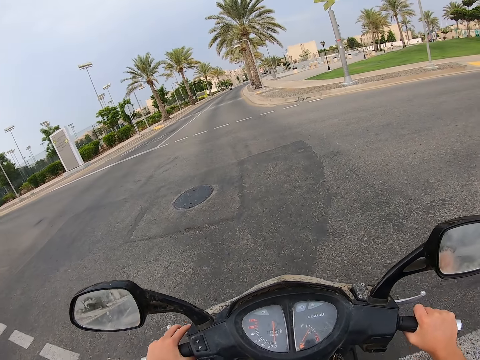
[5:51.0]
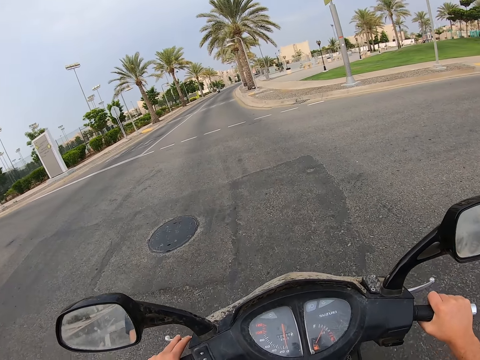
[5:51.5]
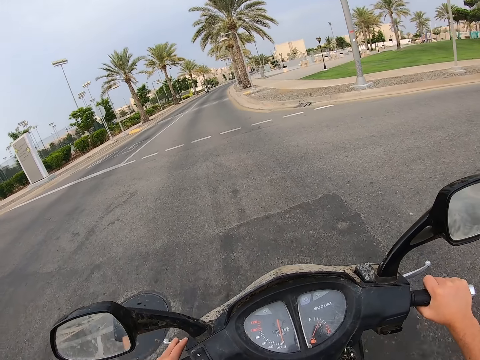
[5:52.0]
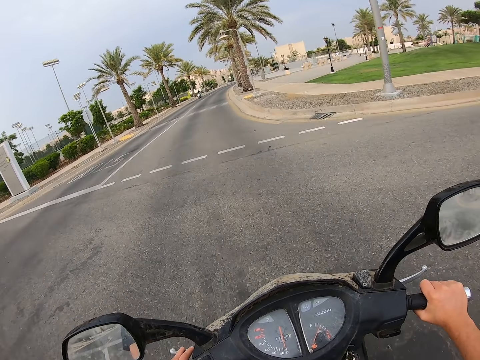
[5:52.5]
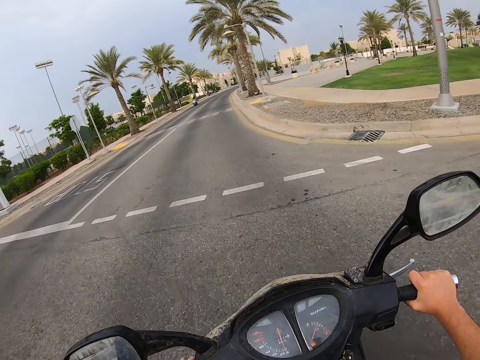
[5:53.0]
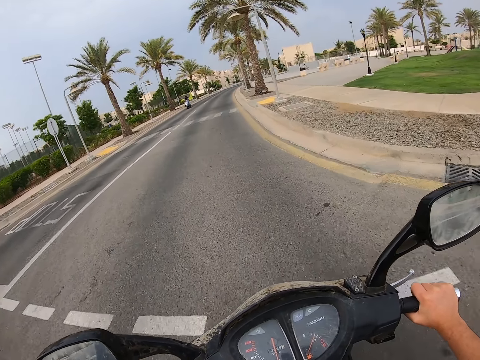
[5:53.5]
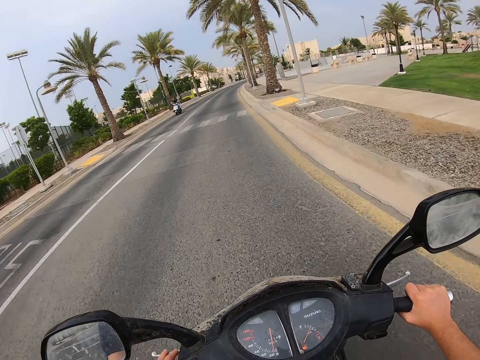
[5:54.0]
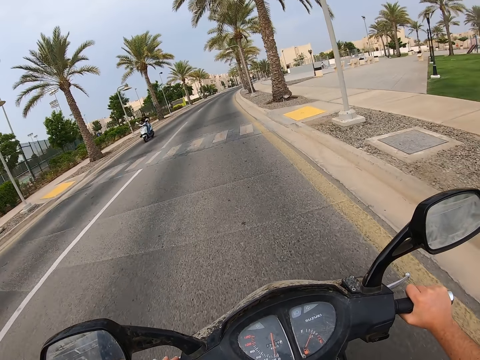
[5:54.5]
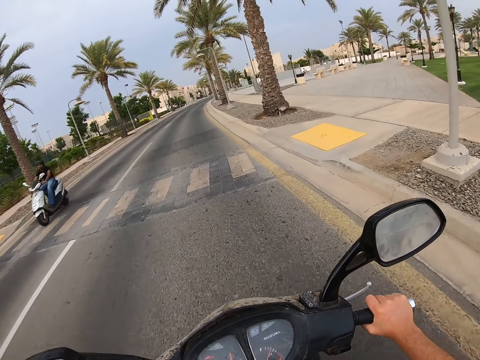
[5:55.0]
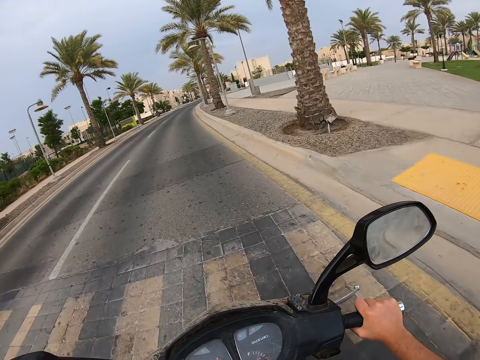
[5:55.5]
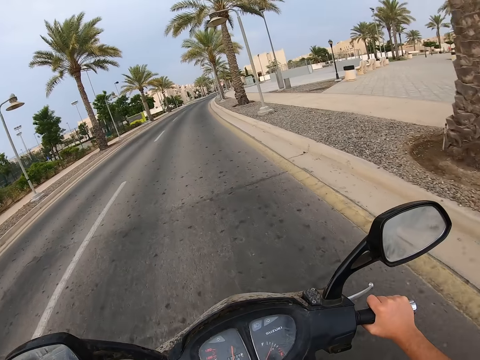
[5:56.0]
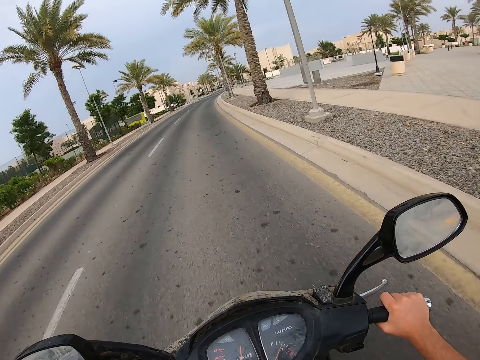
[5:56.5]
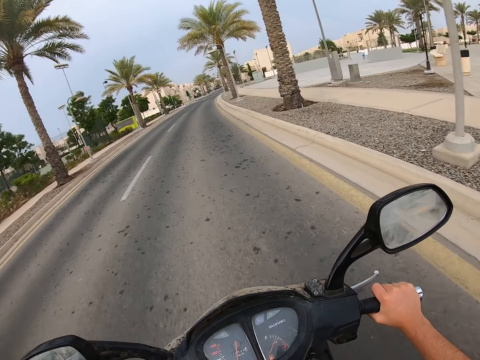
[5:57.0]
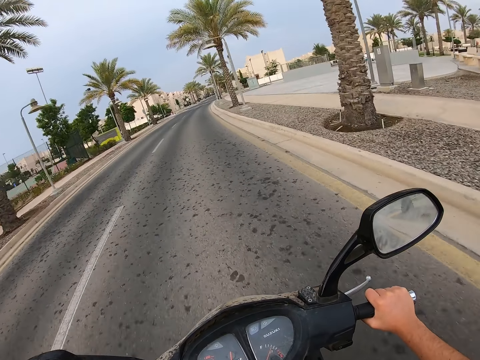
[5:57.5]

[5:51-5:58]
The camera wearer rides the motorcycle.

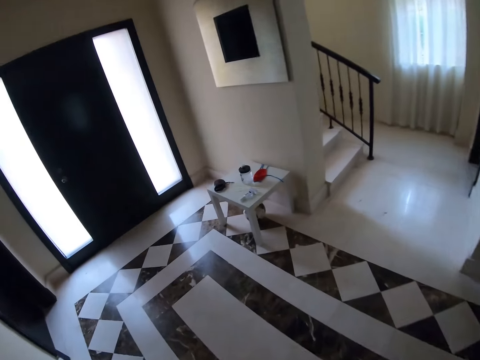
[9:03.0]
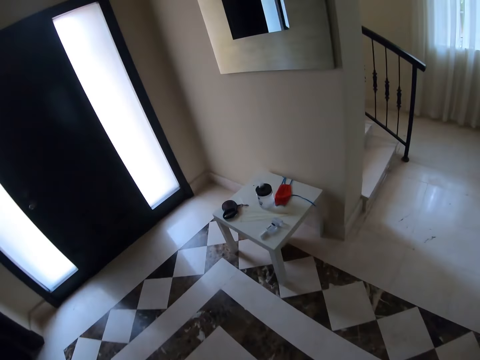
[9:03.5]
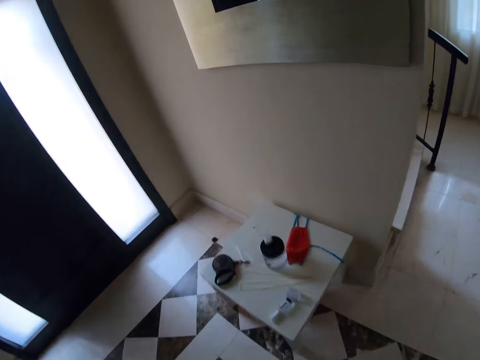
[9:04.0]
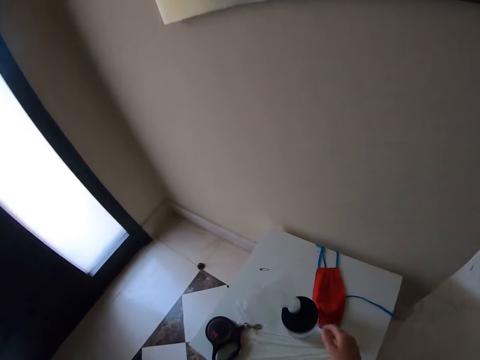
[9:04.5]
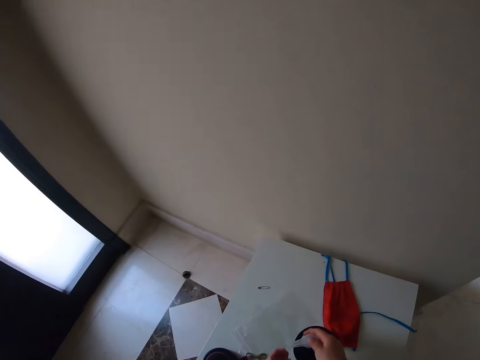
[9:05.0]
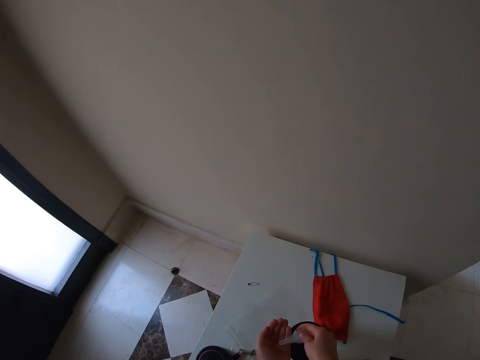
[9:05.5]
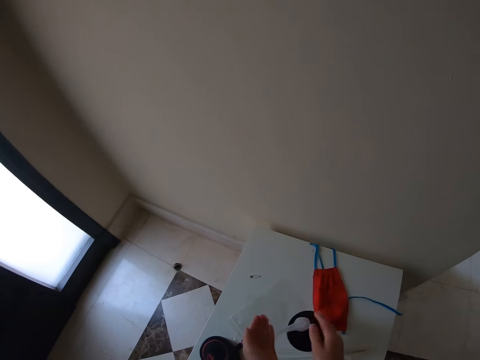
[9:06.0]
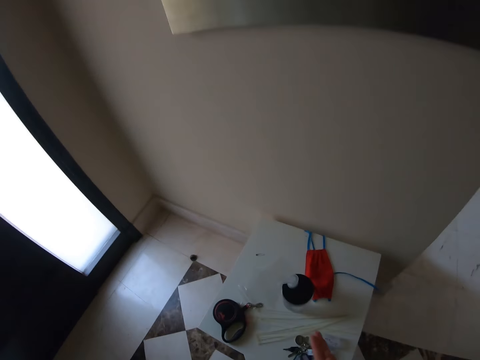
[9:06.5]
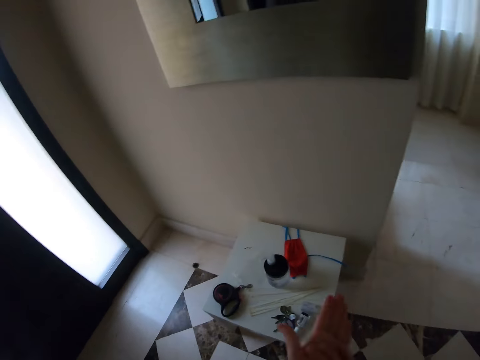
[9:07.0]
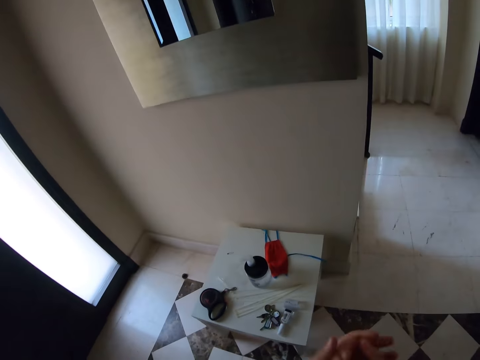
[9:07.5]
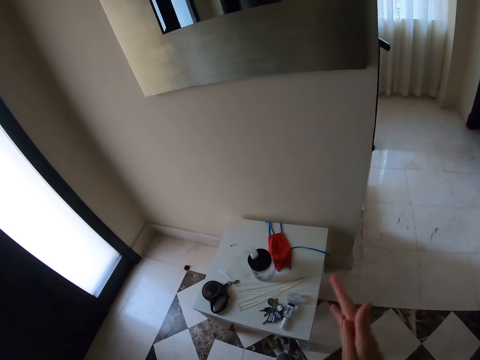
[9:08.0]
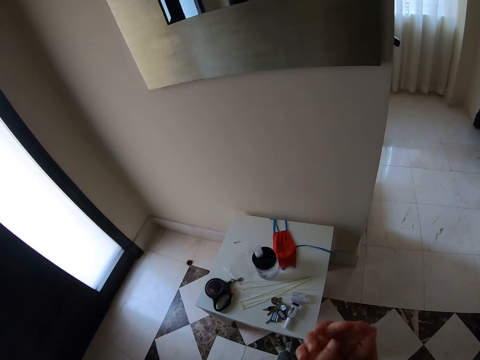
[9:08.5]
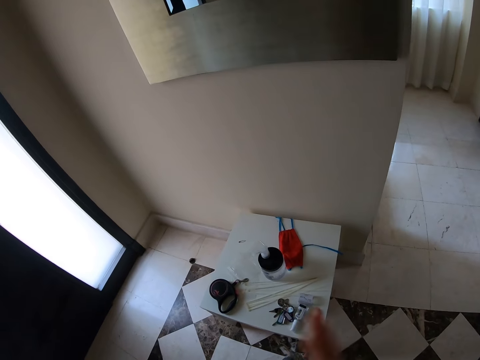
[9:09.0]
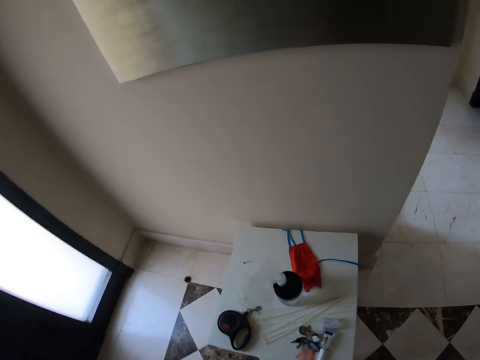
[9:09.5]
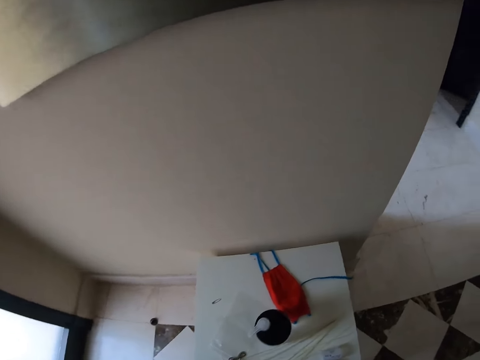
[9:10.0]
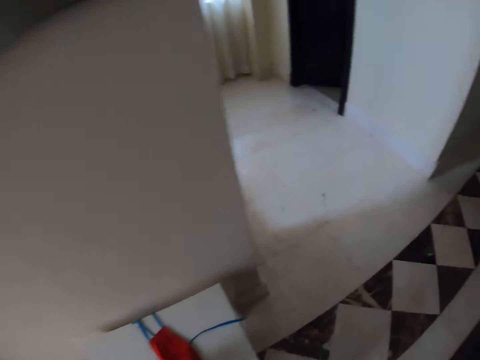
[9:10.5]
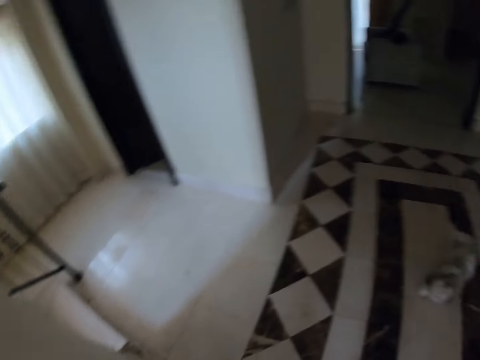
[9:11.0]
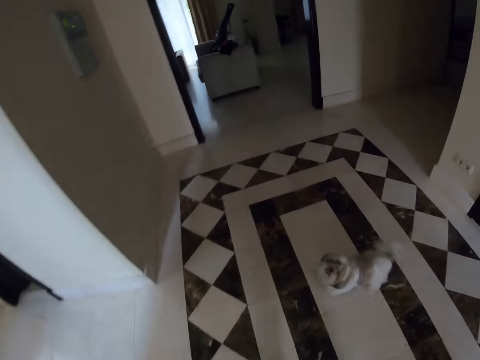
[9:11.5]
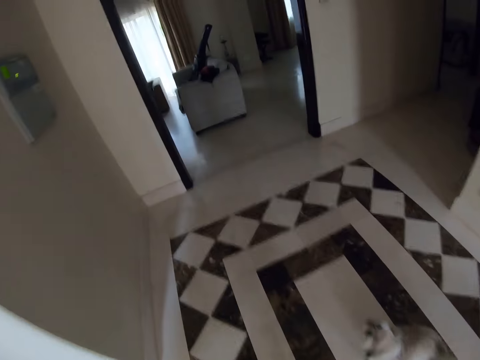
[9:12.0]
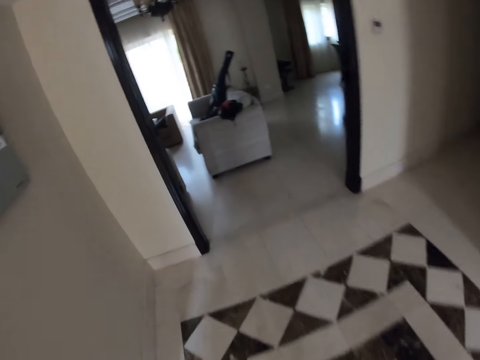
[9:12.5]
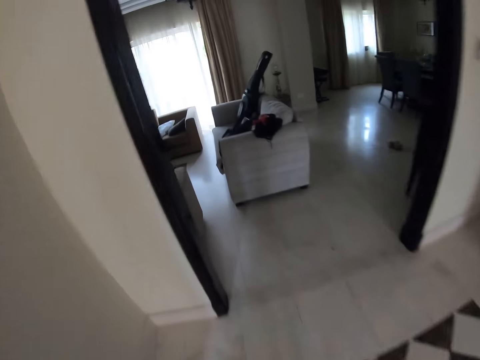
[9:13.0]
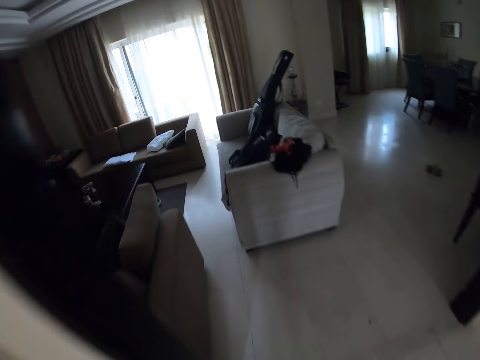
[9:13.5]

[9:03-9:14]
The camera wearer sanitizes his hands. He picks something. He applies something in his hands. He moves around in the room.

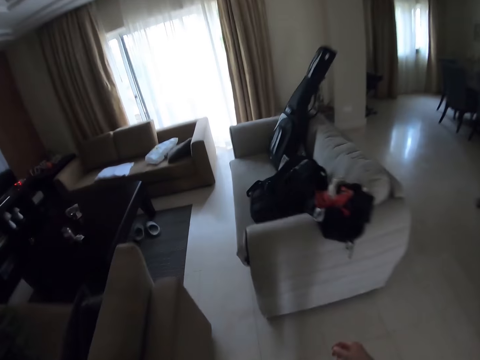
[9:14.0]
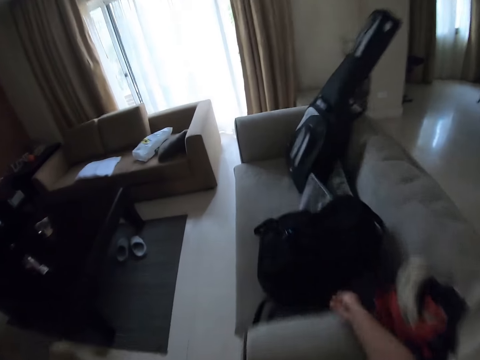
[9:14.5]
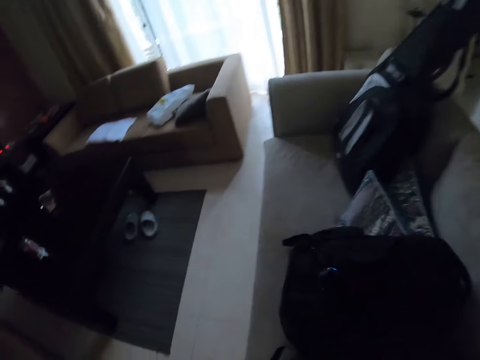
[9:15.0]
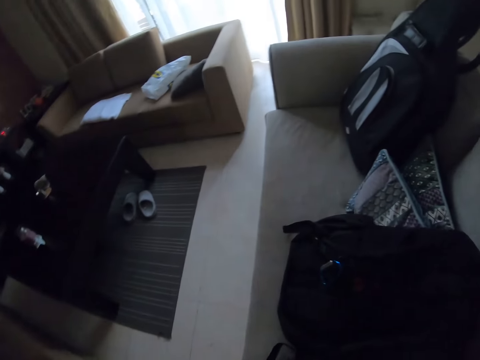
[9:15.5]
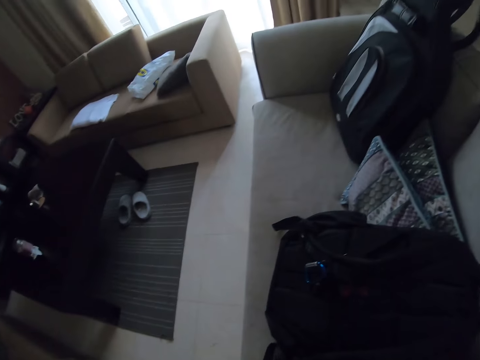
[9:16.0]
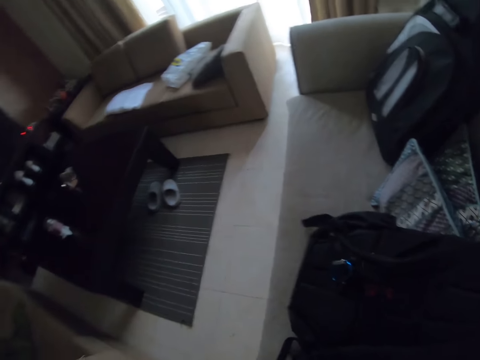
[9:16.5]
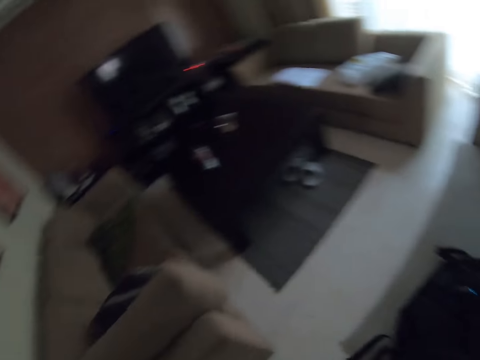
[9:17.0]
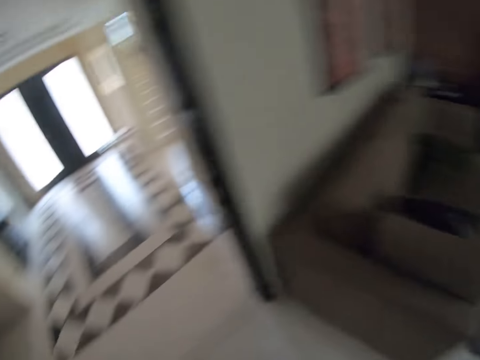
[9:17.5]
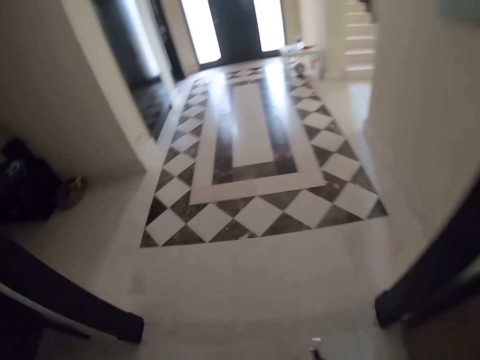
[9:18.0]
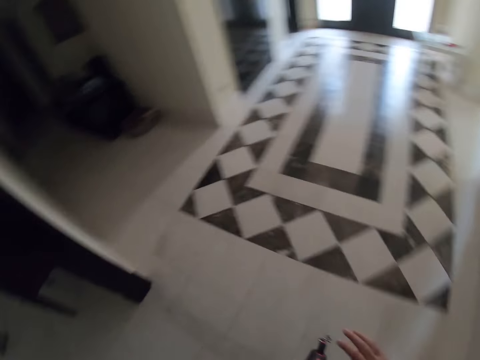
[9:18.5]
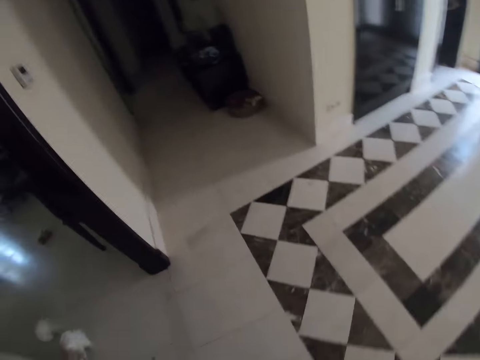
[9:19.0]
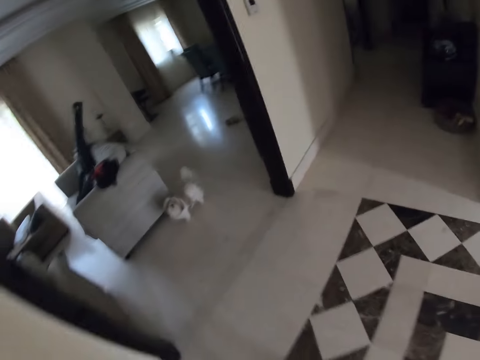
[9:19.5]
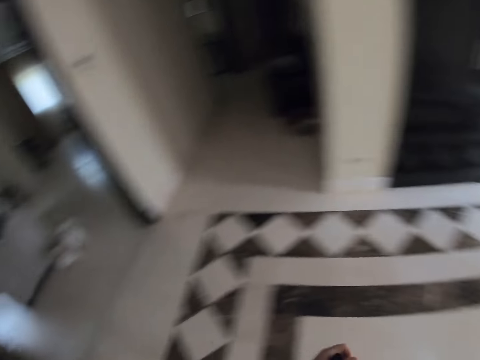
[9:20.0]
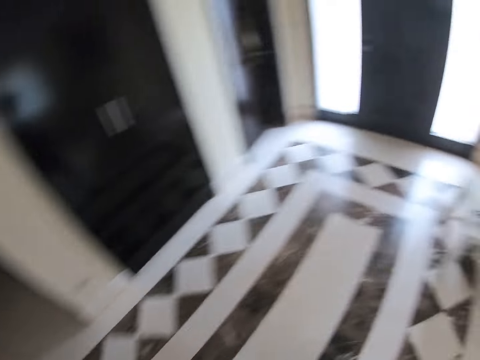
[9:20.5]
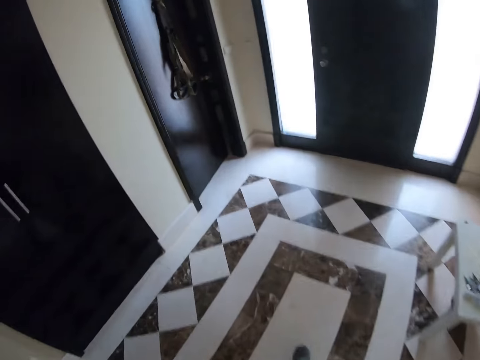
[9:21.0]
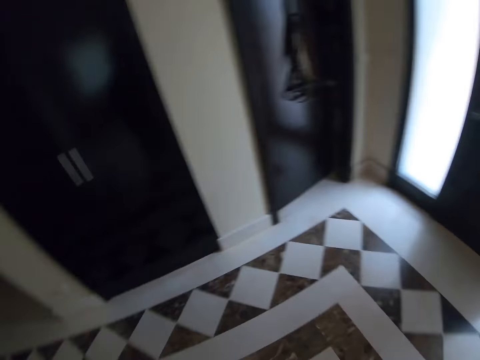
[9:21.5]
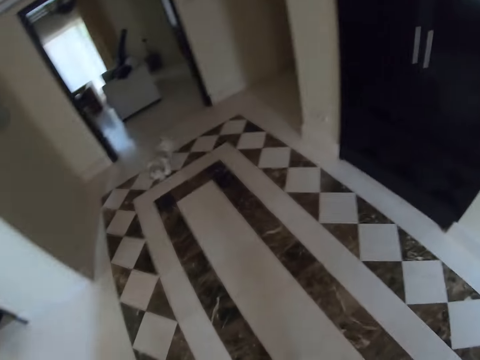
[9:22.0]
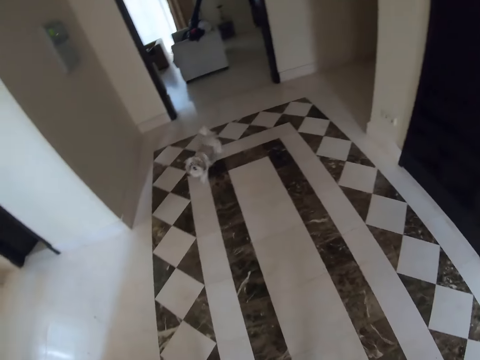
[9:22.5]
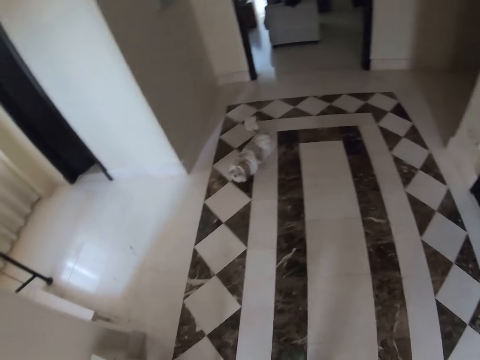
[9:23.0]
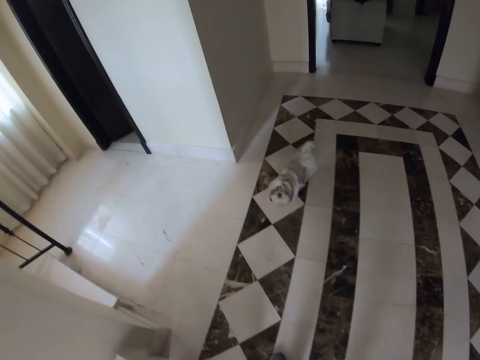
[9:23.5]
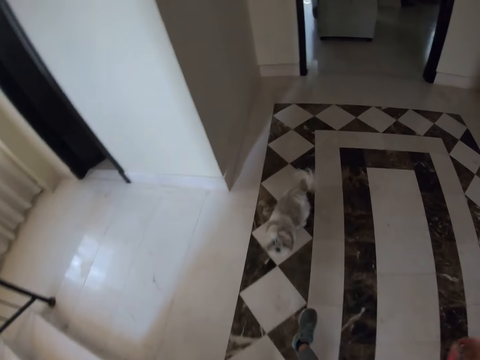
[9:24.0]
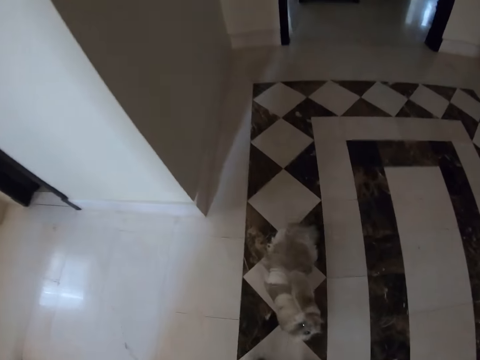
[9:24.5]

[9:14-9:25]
The camera wearer picks the bungee leash. They pick the bungee leash again. They hold the bag. They move around the room.
